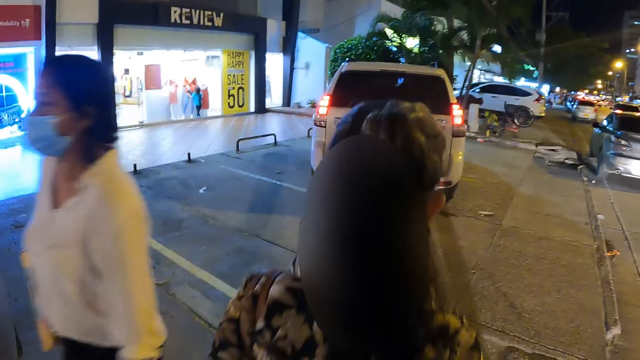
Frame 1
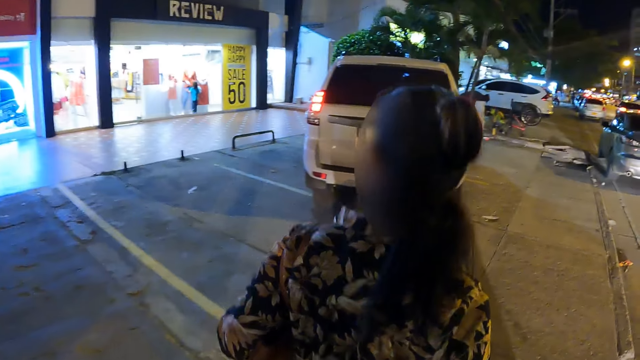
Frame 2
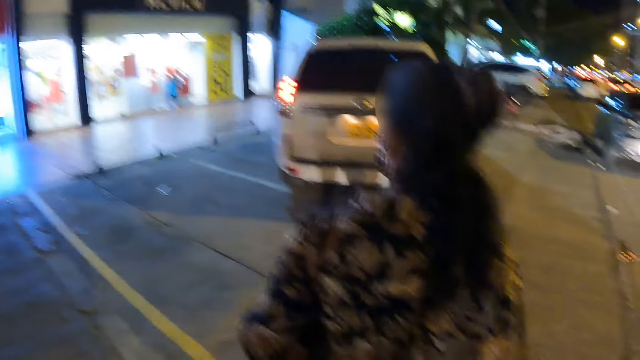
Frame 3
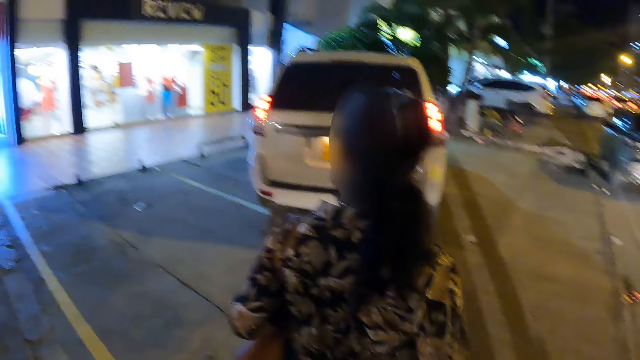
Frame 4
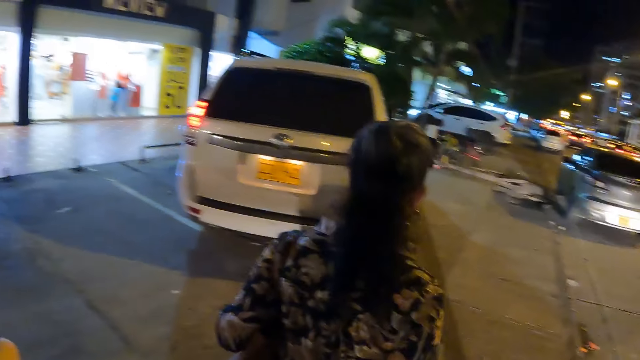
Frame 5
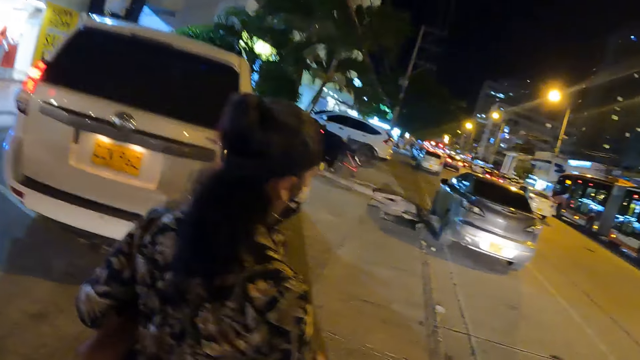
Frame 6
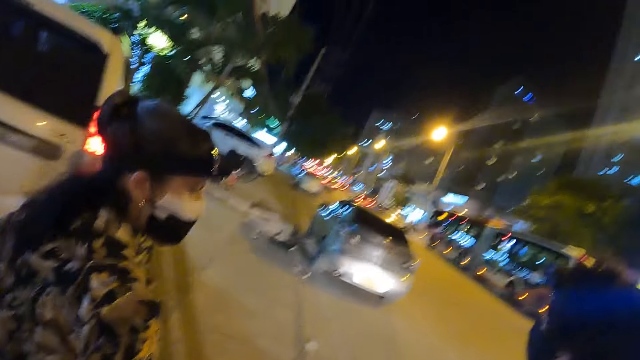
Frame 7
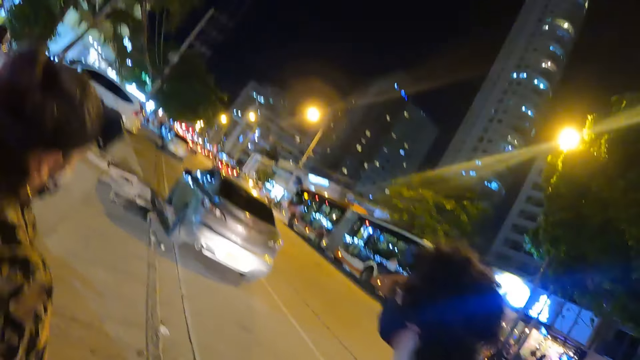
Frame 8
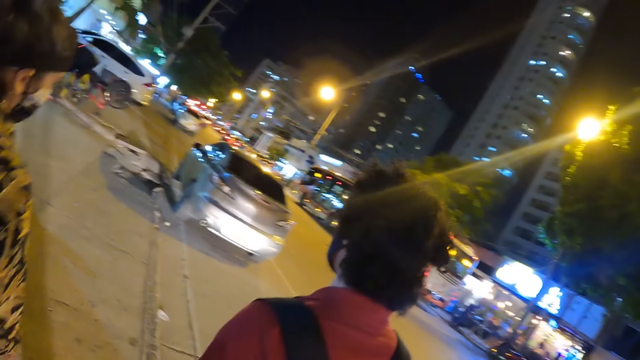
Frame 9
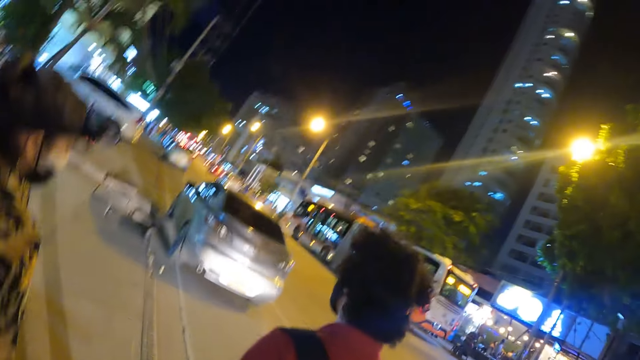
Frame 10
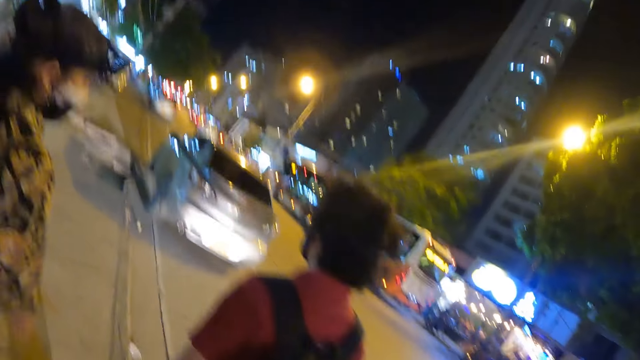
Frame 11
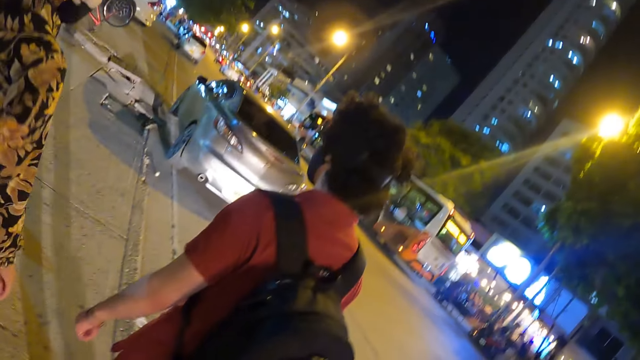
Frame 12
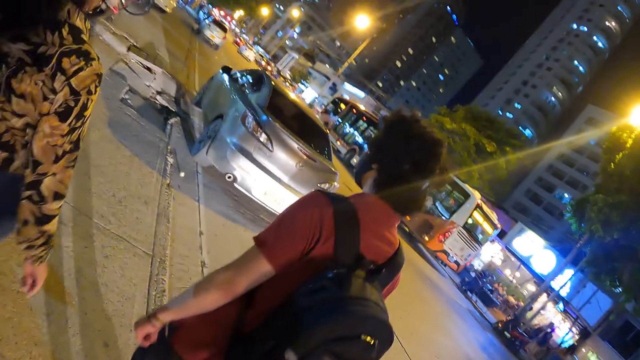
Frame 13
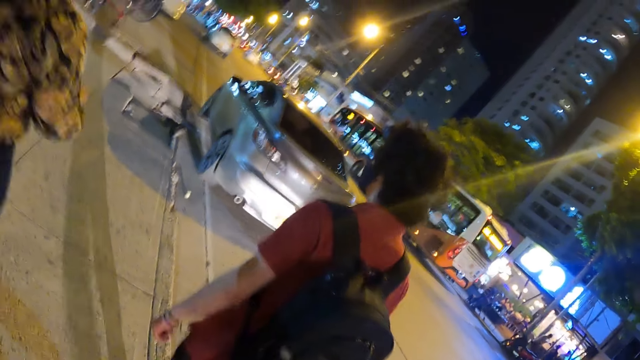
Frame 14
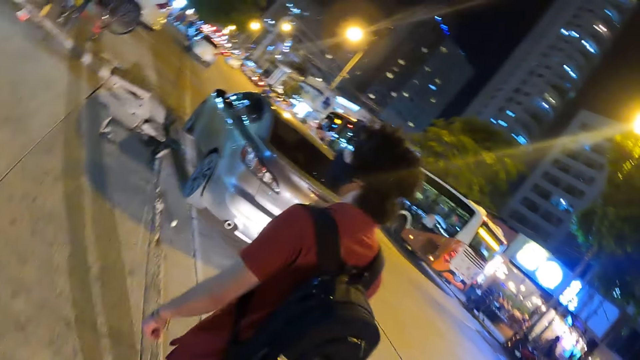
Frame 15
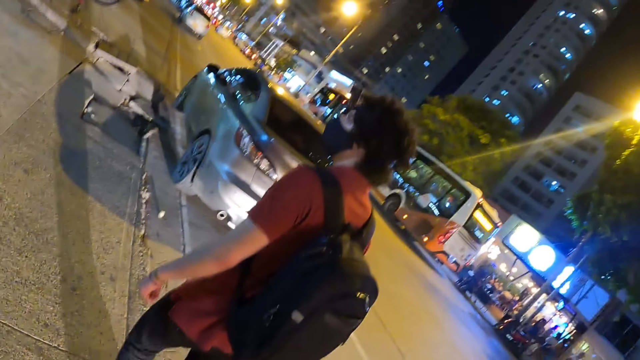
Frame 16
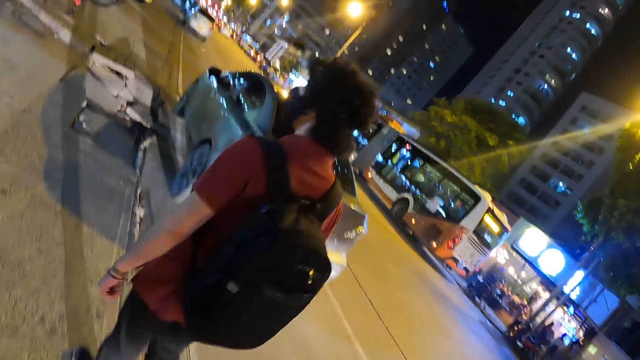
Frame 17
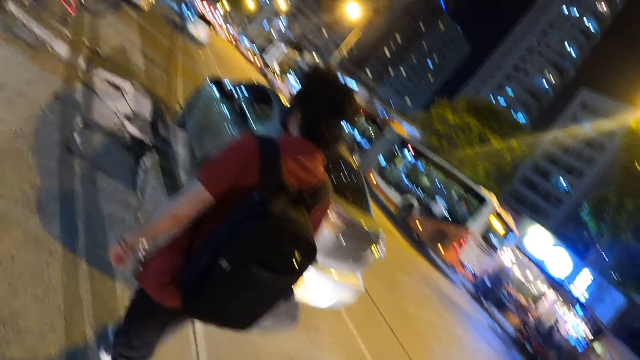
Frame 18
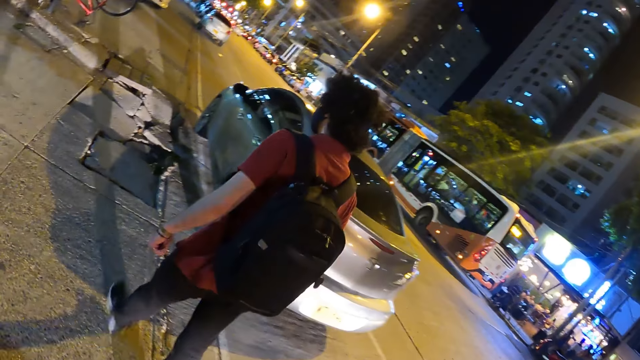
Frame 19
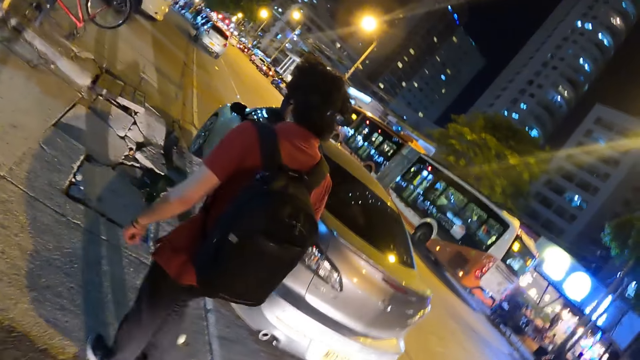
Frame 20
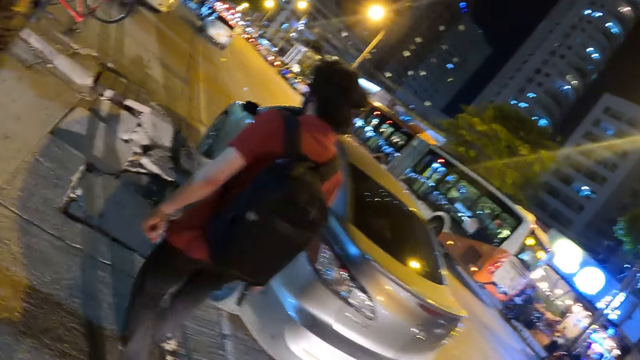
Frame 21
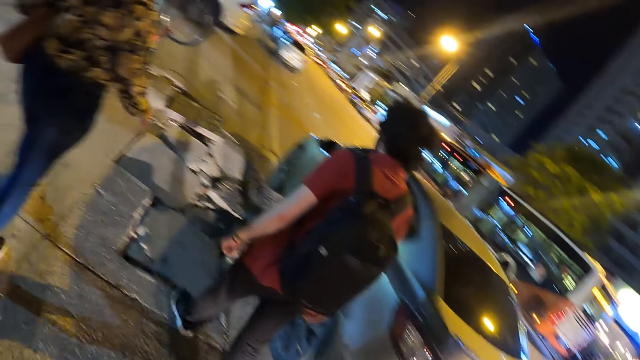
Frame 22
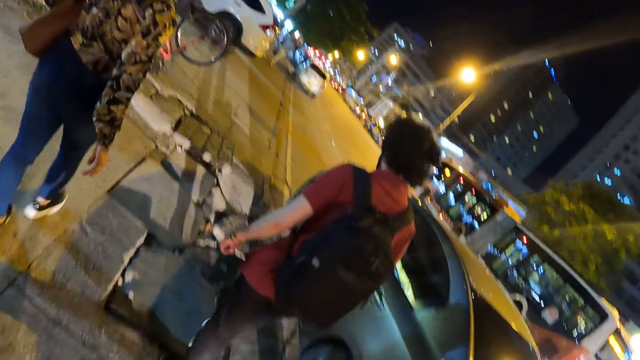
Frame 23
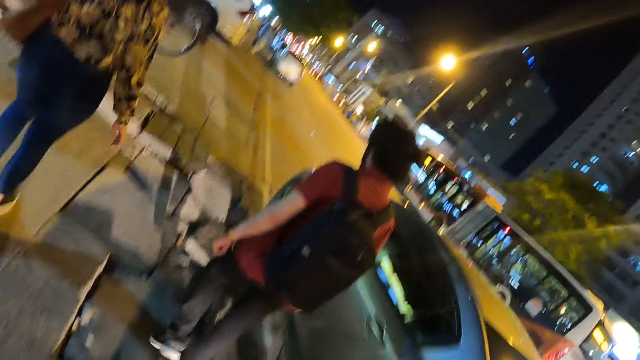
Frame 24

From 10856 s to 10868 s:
The camera wearer looks at a man. They walk on the pavement.

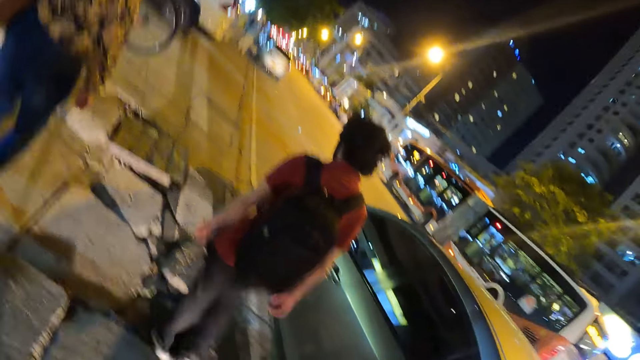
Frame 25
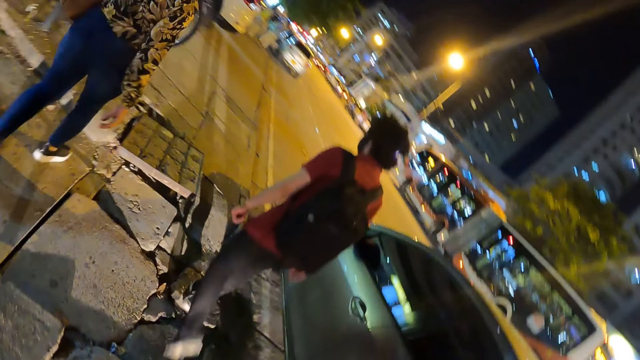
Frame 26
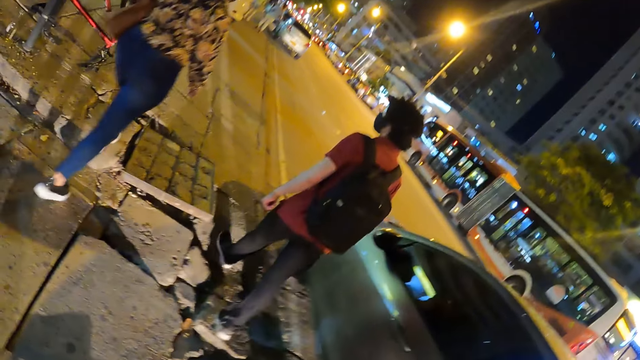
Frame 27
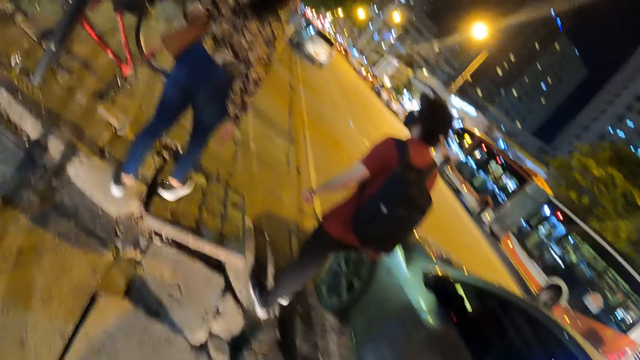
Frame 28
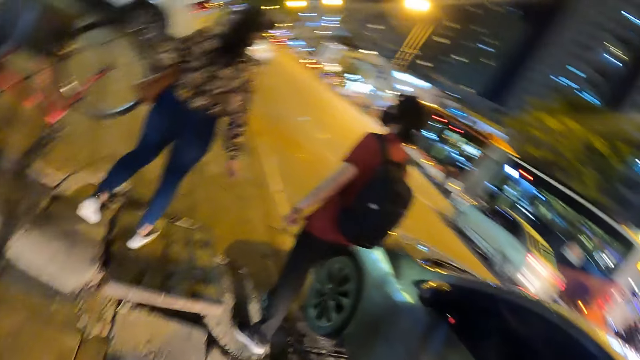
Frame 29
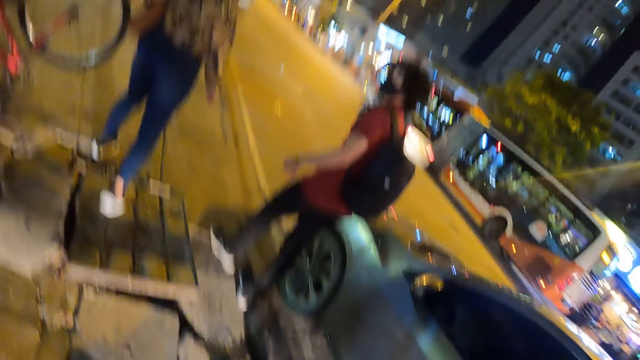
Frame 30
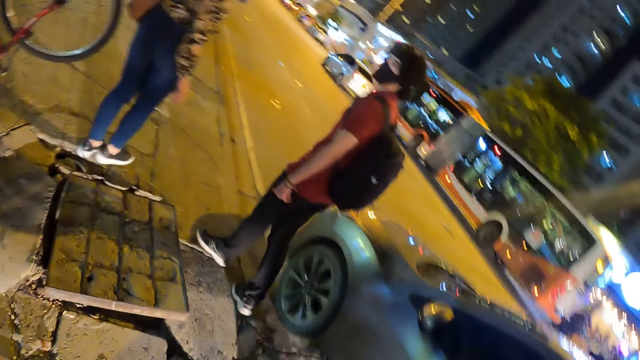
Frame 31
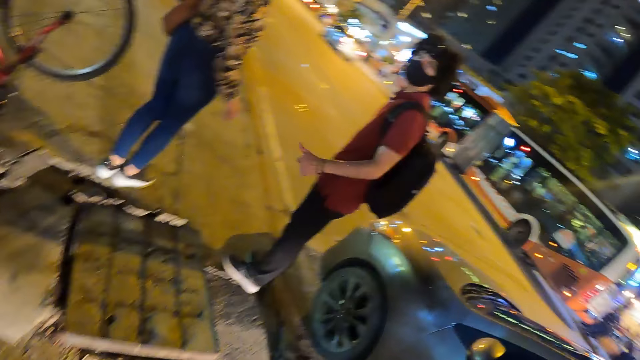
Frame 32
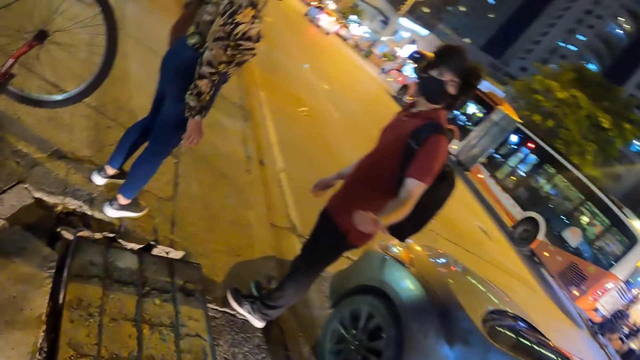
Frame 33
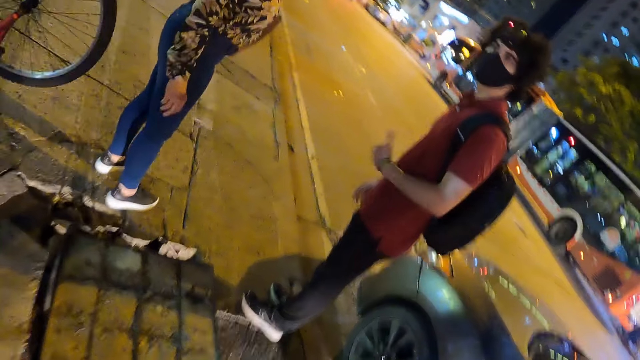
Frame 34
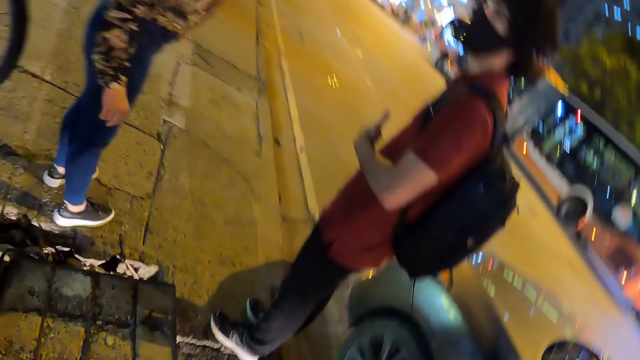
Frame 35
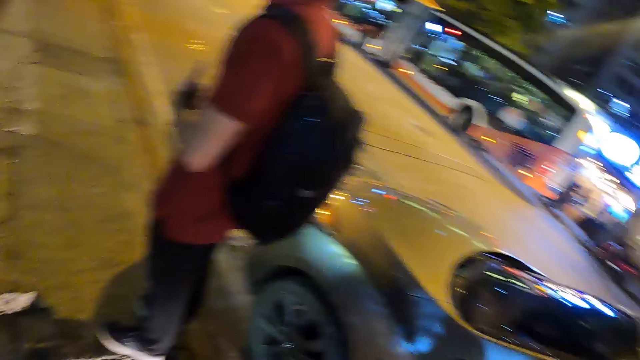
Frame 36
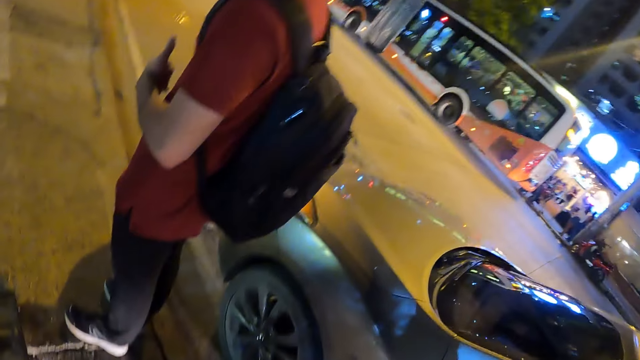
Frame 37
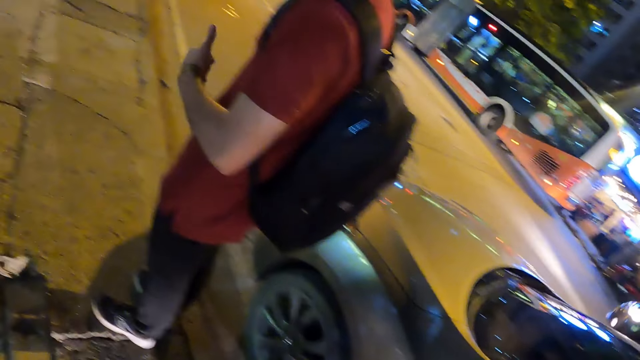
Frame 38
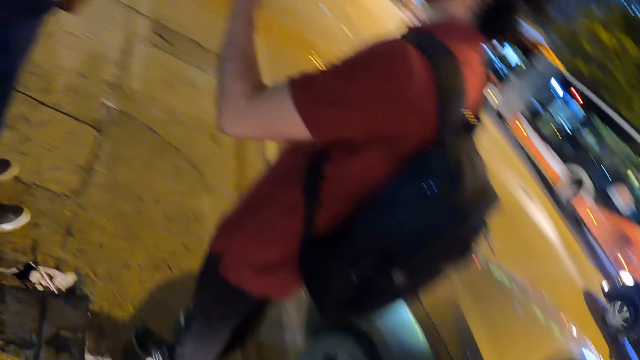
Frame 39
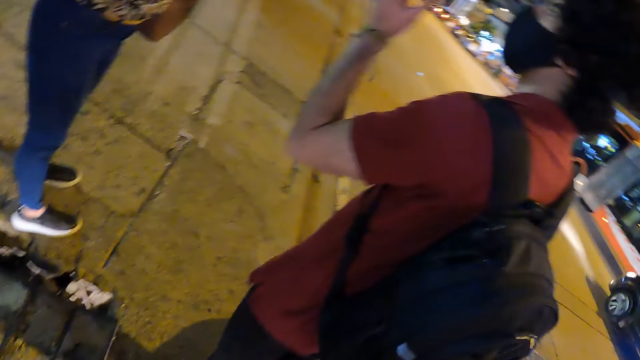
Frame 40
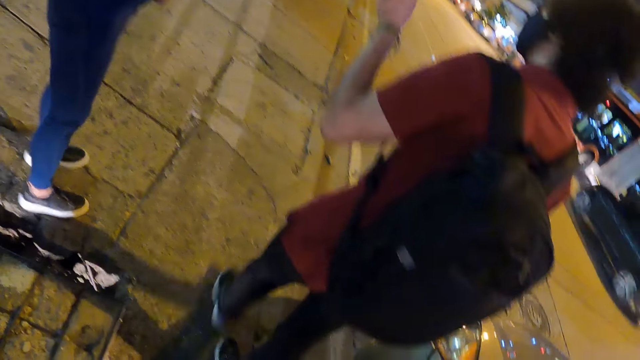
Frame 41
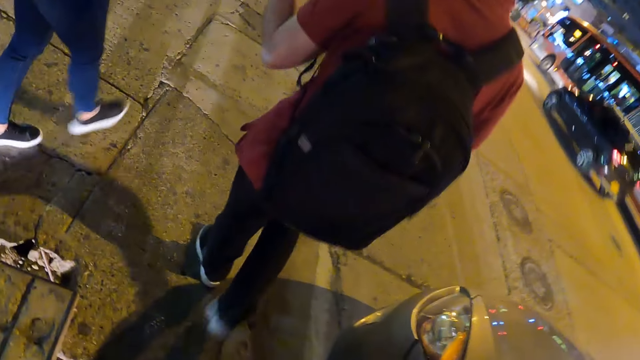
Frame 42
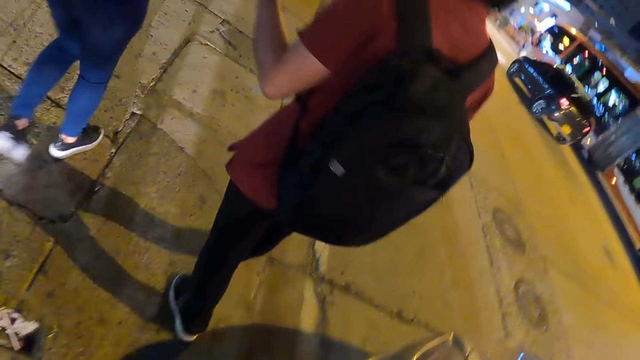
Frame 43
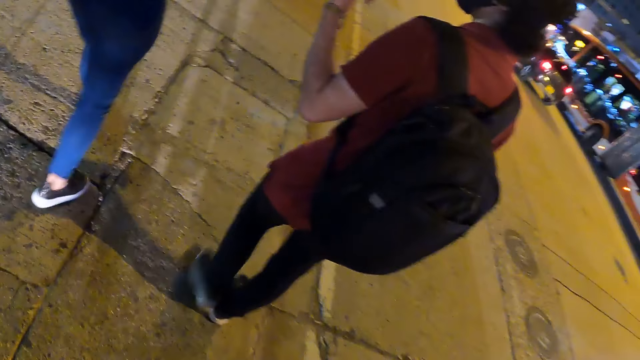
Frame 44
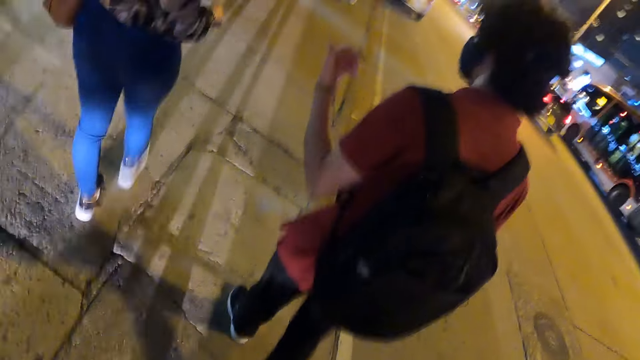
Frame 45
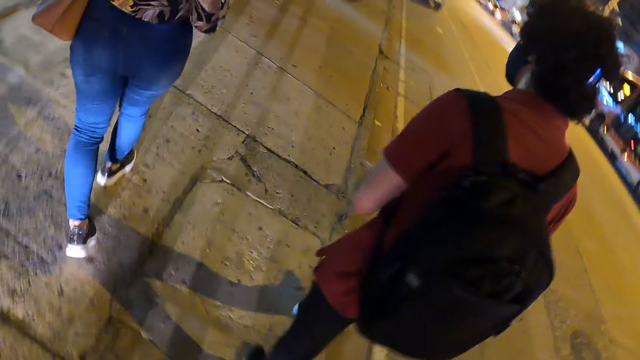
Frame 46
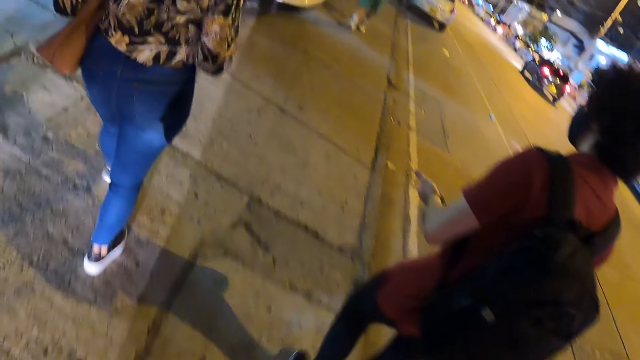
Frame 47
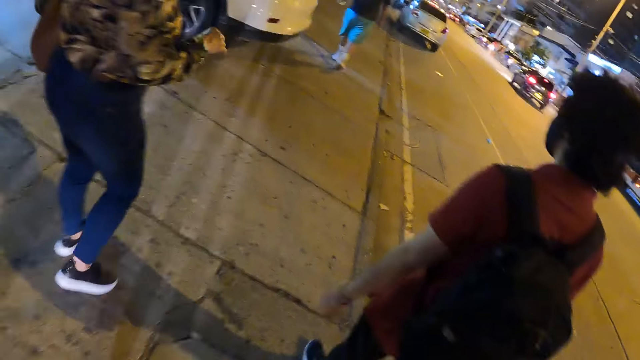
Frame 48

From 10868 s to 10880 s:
The man speaks to the camera wearer. The camera wearer looks at the man. They converse with a person and another person. The man speaks to a woman. The camera wearer walks on the pavement.
